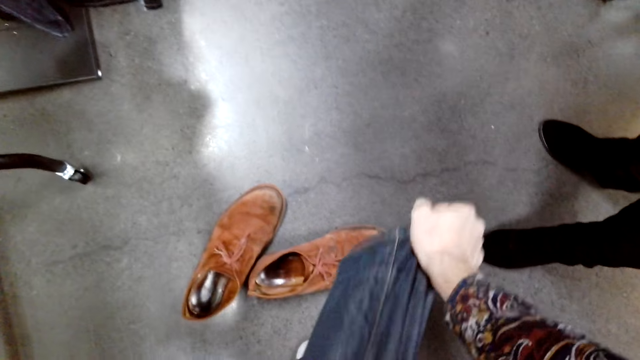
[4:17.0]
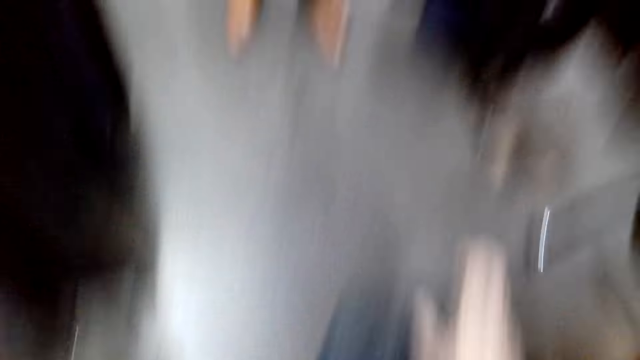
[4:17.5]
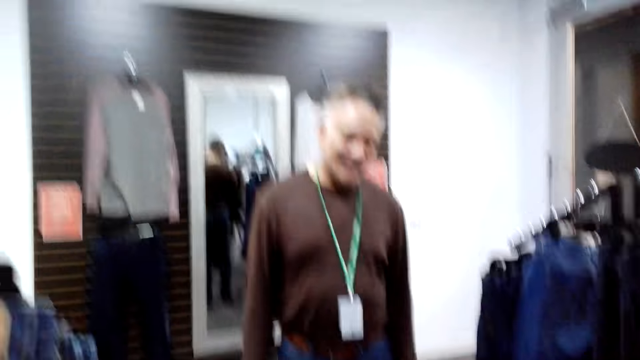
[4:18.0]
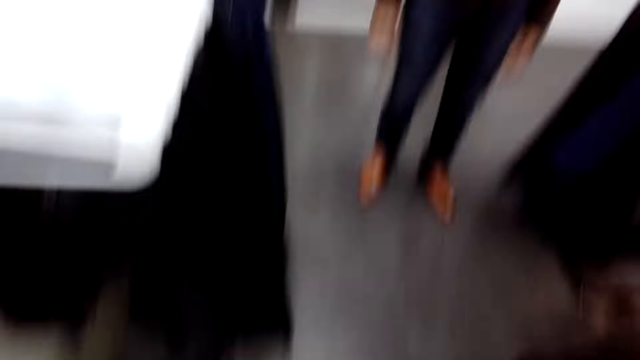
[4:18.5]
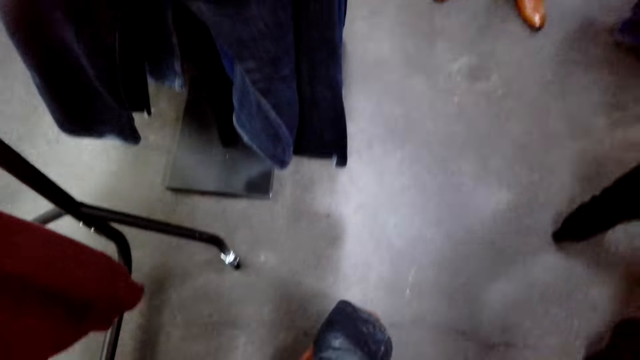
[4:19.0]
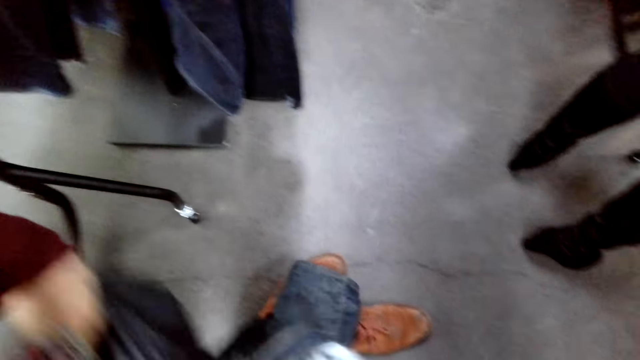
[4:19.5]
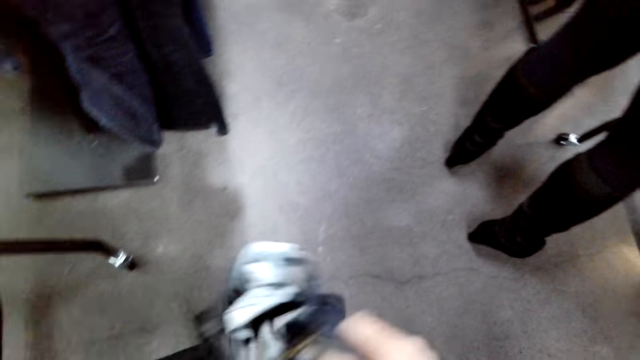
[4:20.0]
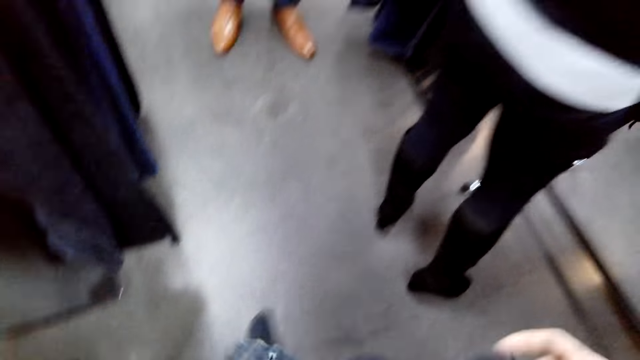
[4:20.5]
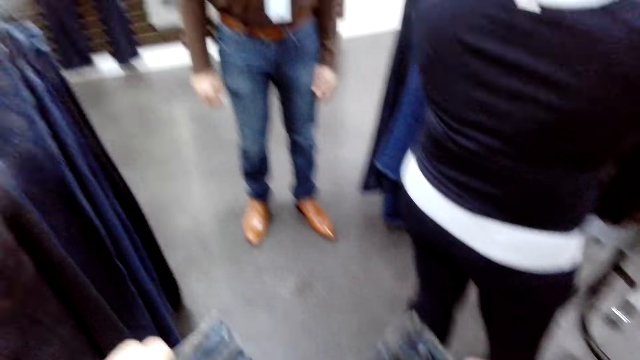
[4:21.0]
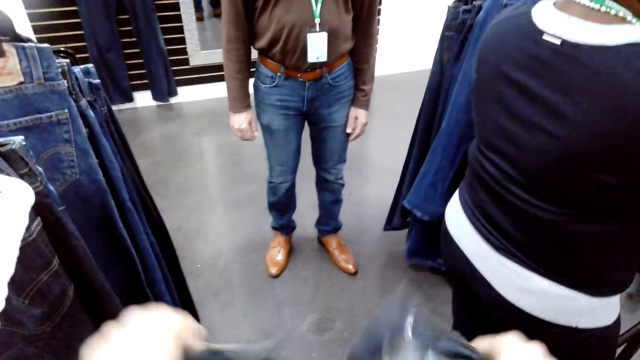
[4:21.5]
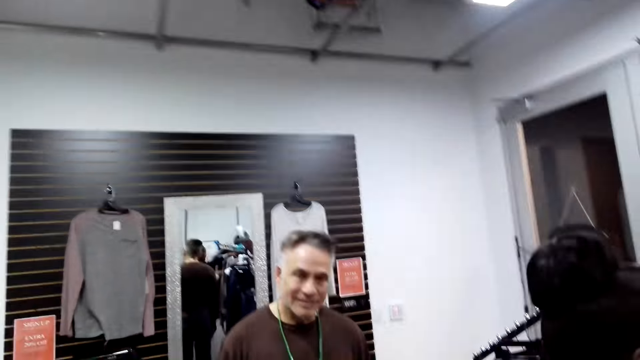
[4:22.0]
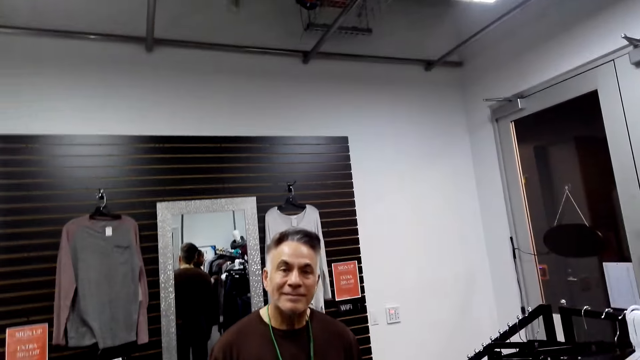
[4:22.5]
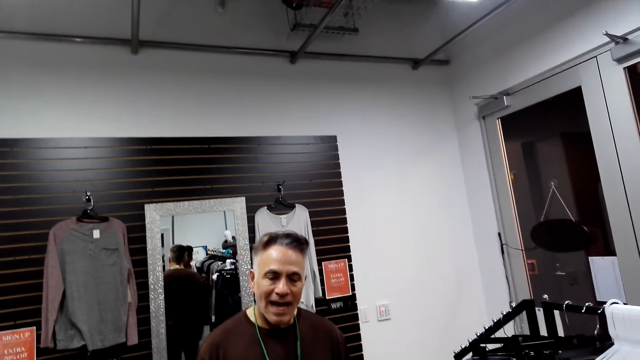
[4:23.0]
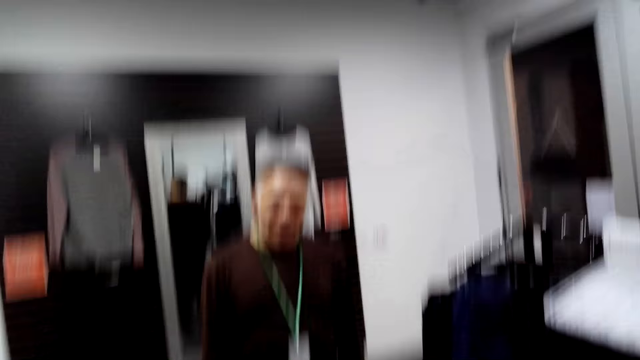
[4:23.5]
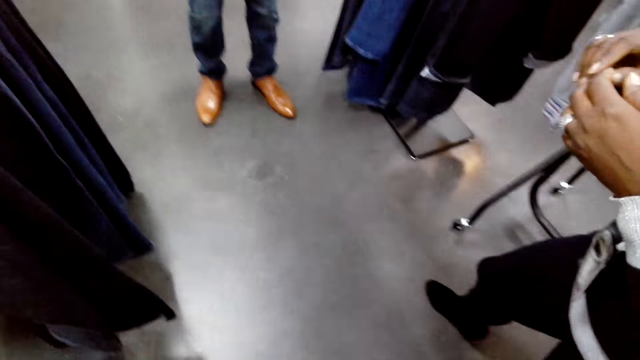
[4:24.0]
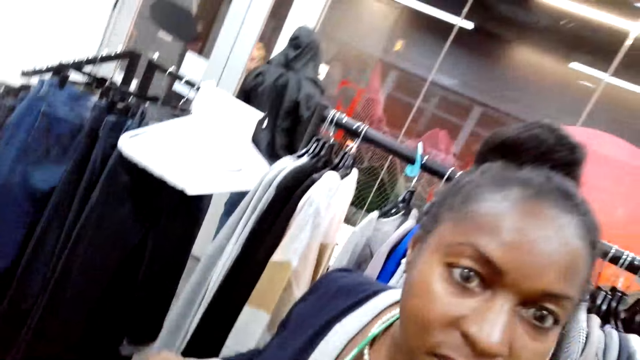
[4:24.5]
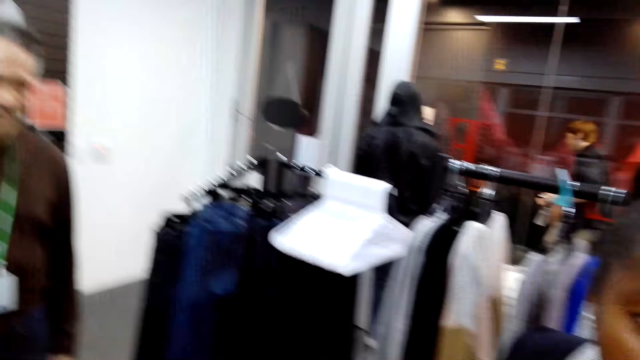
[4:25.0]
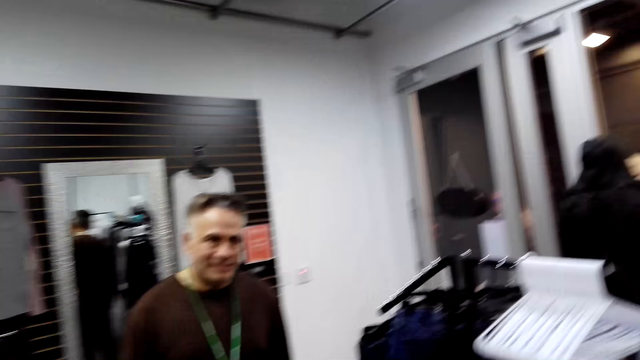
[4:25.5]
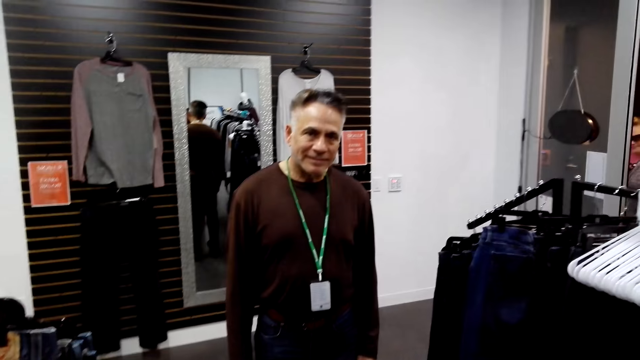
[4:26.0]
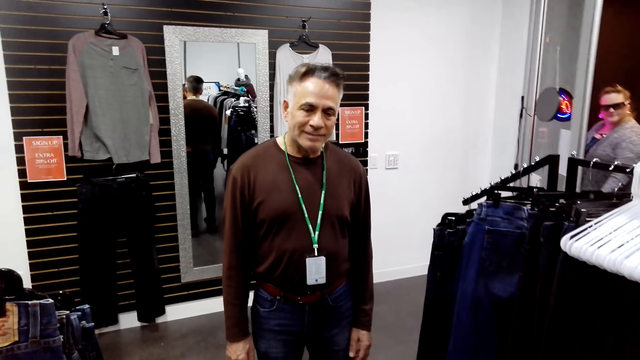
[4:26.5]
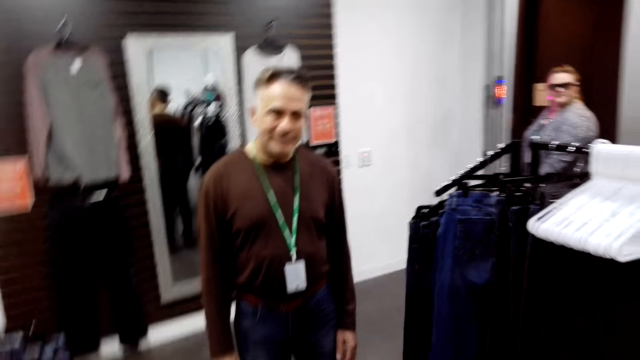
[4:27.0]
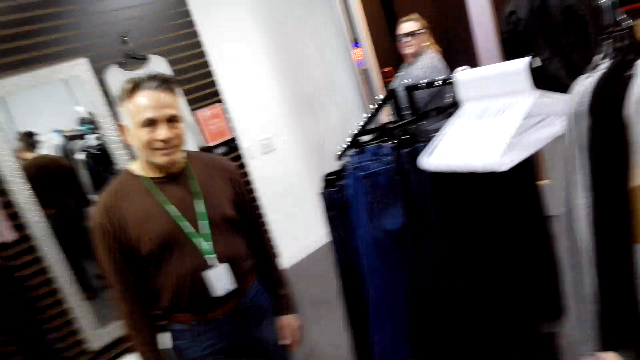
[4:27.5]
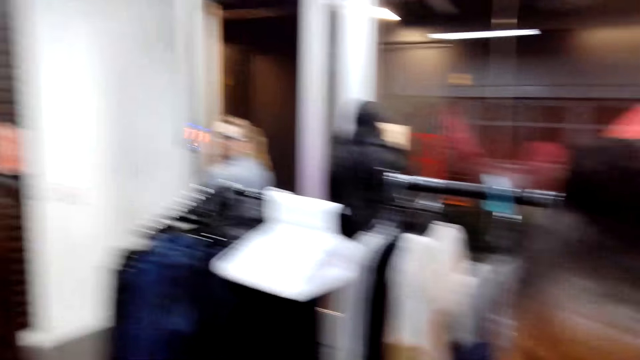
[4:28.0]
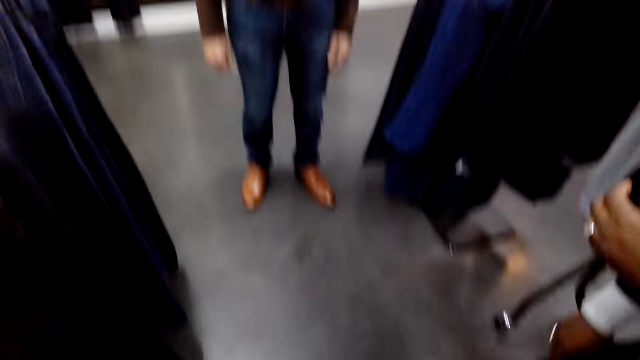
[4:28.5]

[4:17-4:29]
The camera wearer lifts the left leg and pulls the trouser. They look at a man. They look at the floor. They pull the trouser. They lift the trouser. The man converses with the camera wearer. The camera wearer looks at the floor. A woman converses with the camera wearer. The man converses with the camera wearer. The camera wearer looks around.

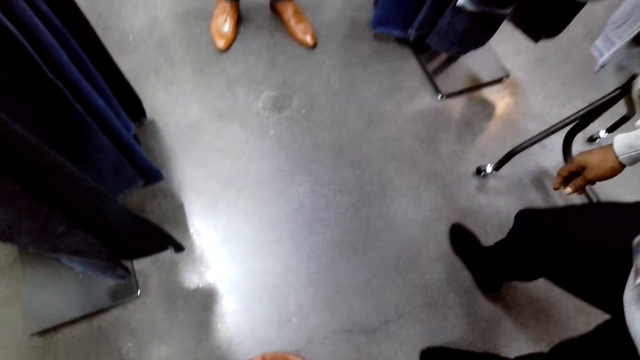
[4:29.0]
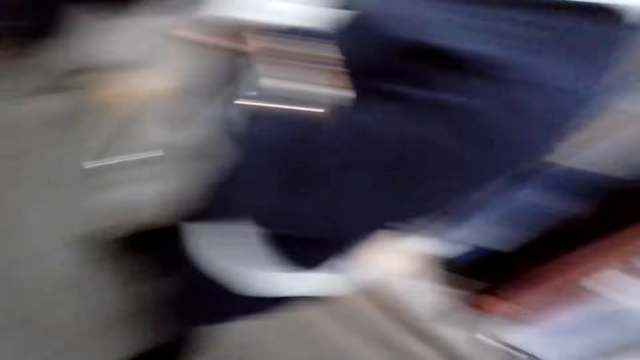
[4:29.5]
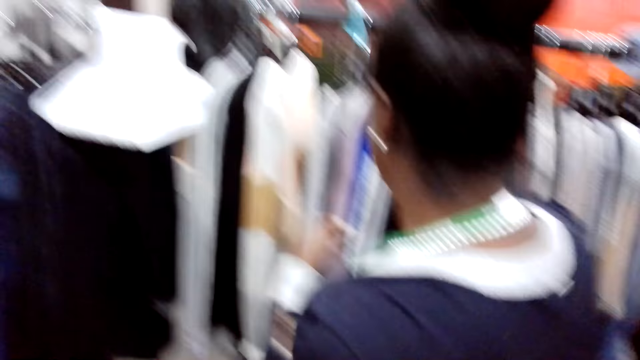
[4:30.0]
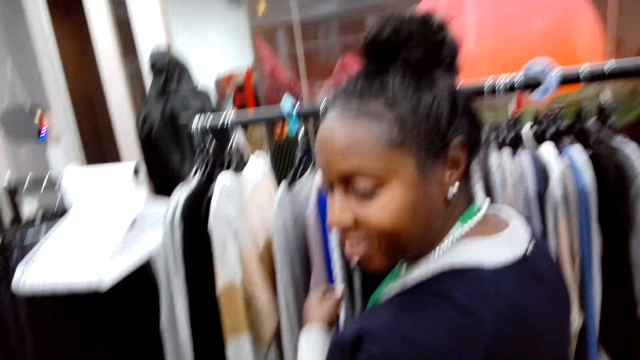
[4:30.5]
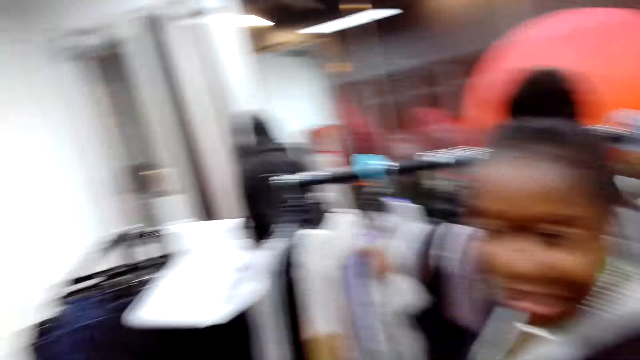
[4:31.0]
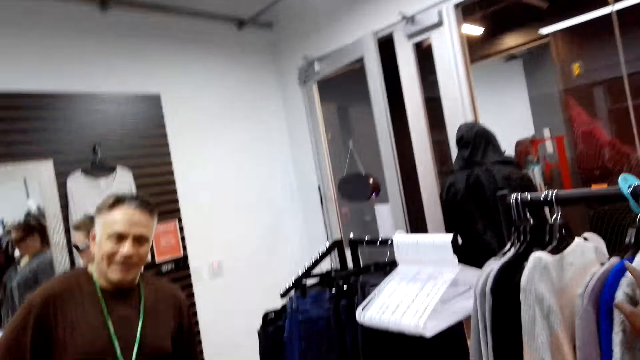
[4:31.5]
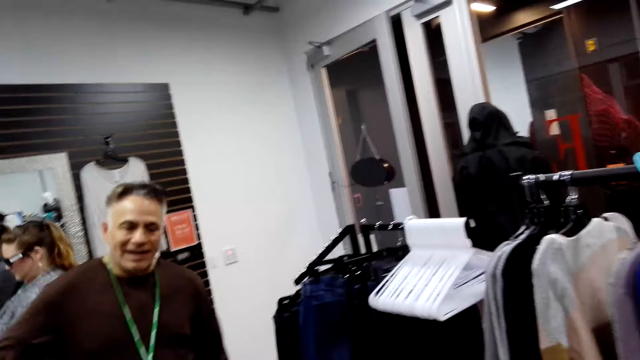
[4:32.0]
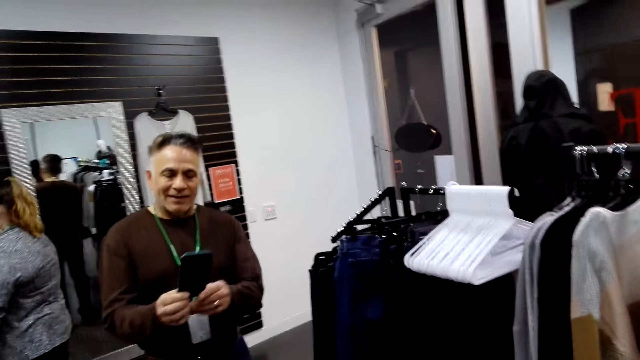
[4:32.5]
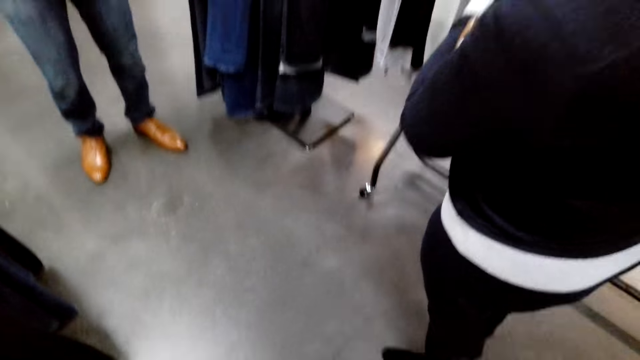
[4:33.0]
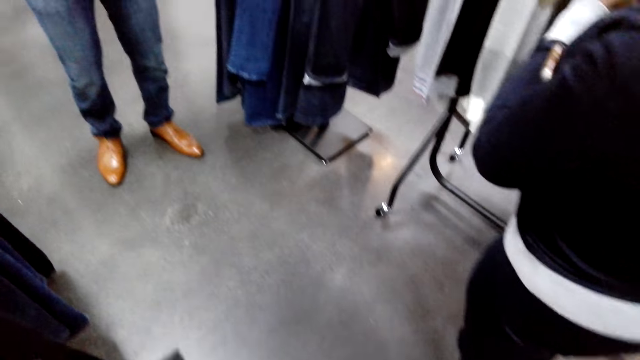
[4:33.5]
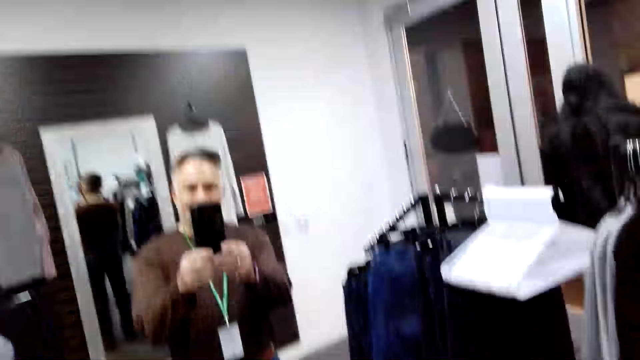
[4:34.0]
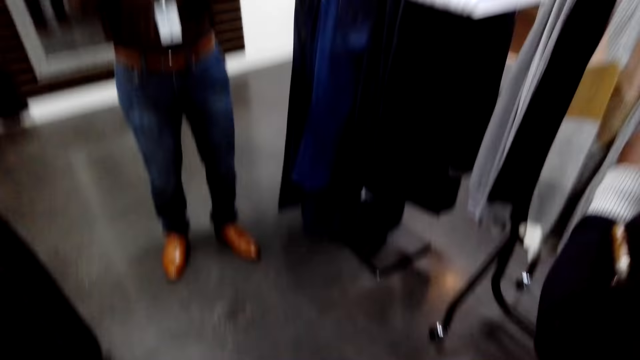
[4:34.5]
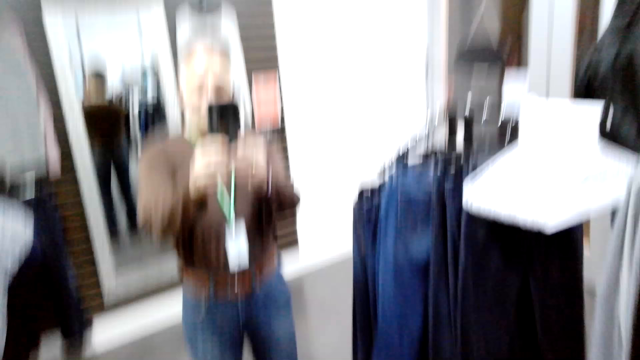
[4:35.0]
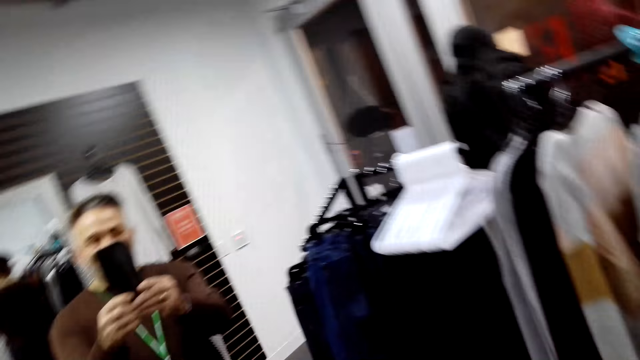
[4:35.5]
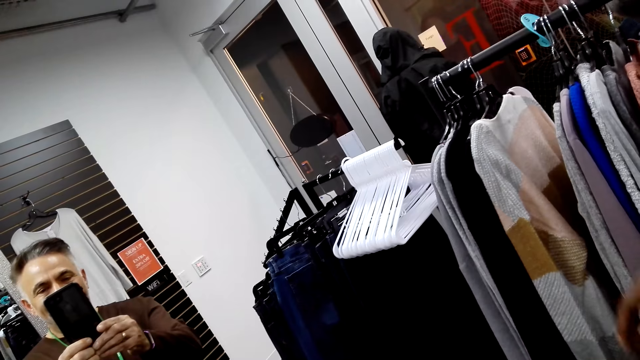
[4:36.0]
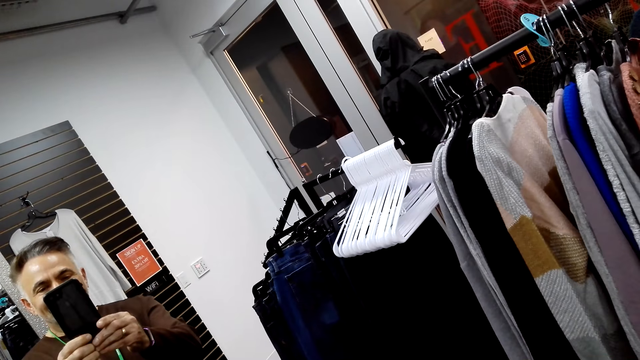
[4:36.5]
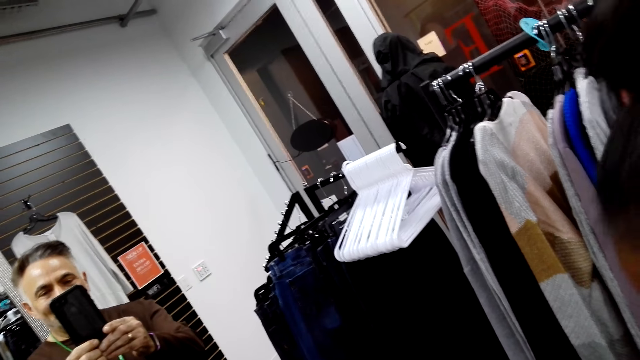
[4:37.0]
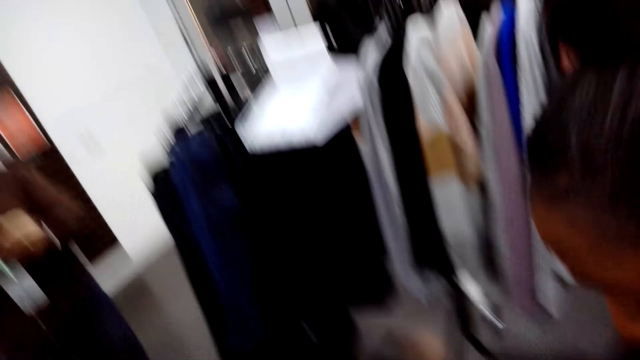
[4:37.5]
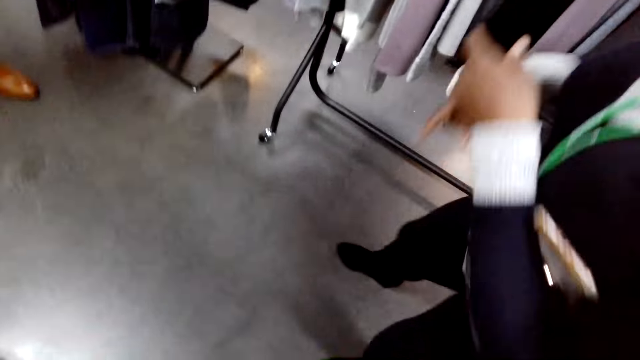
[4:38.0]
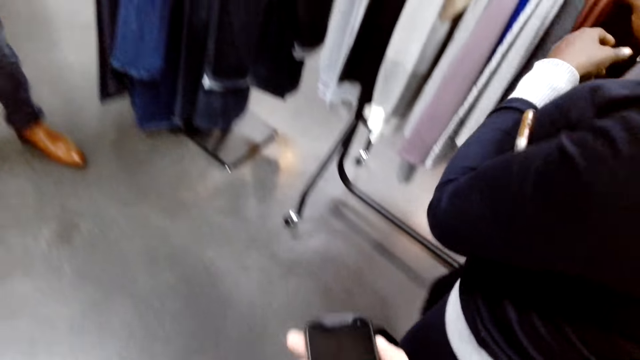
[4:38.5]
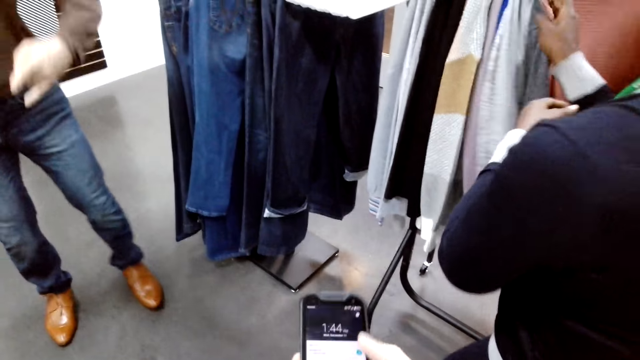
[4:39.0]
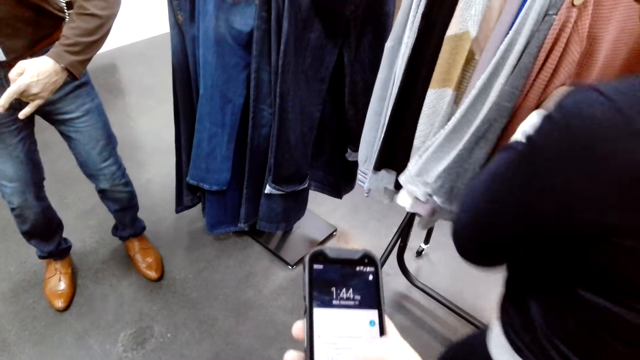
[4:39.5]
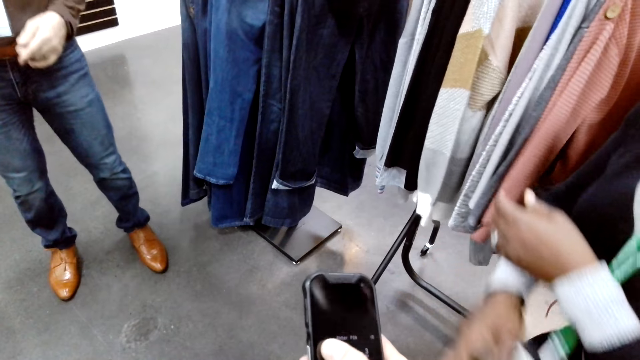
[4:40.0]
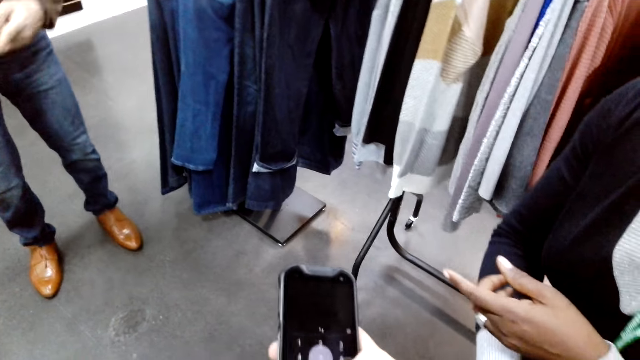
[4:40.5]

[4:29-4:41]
The camera wearer looks at the floor. They look around. A woman touches the clothes. A man converses with the camera wearer. The man lifts a phone. The camera wearer looks on the floor. They look at the man. They look on the floor. They look at the man. A person selects the clothes in the cloth rack. The camera wearer looks around. They lift a phone and operate the cellphone.
